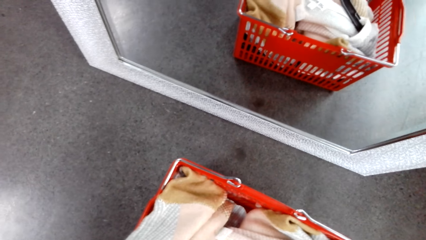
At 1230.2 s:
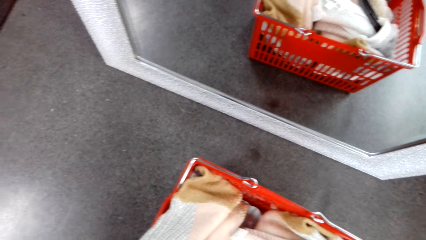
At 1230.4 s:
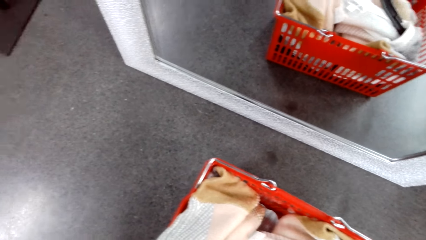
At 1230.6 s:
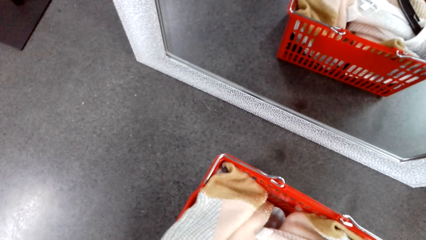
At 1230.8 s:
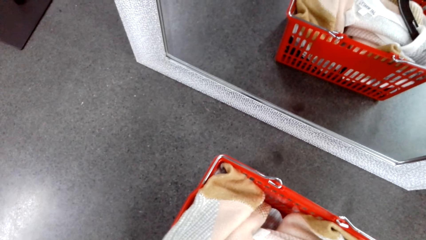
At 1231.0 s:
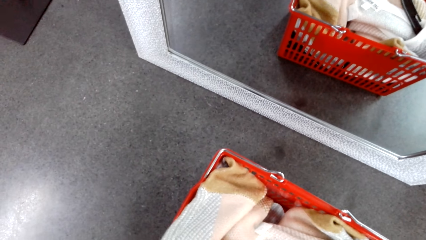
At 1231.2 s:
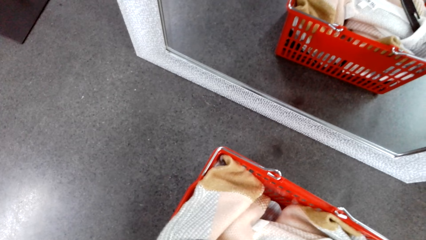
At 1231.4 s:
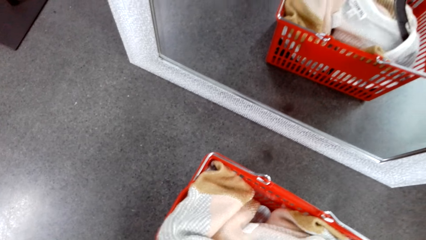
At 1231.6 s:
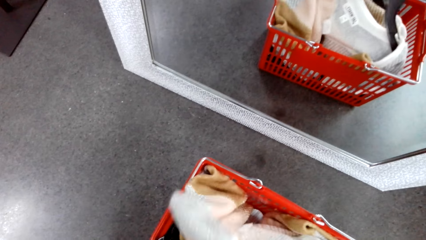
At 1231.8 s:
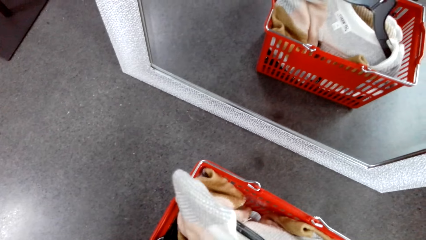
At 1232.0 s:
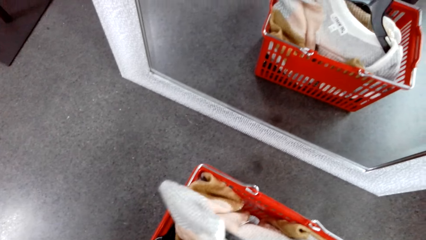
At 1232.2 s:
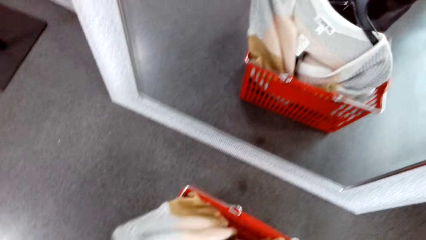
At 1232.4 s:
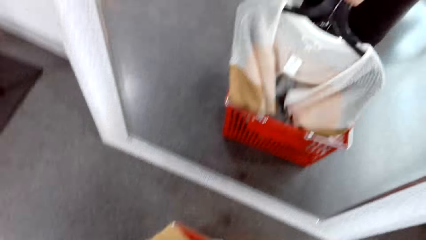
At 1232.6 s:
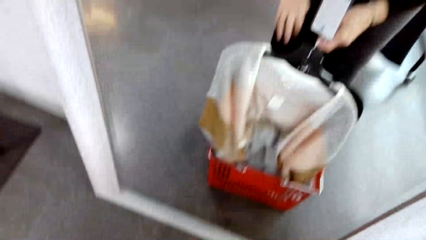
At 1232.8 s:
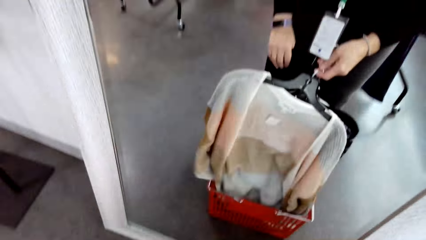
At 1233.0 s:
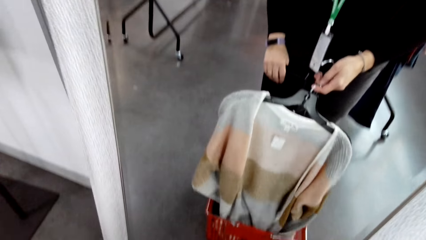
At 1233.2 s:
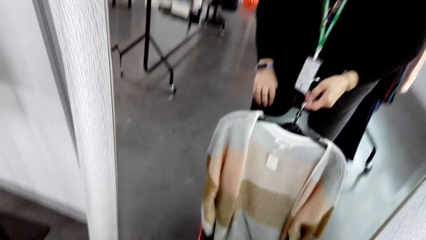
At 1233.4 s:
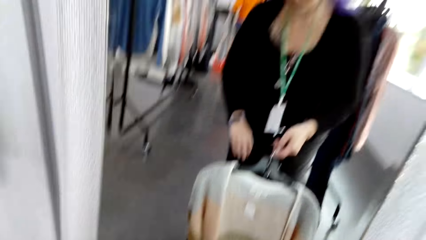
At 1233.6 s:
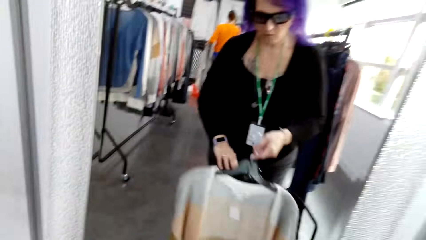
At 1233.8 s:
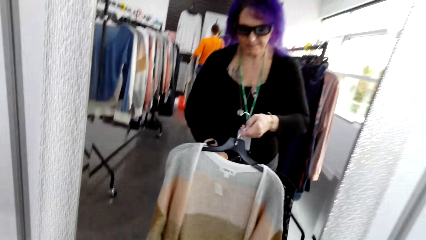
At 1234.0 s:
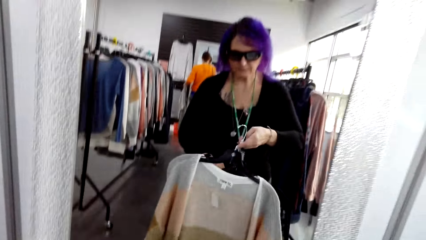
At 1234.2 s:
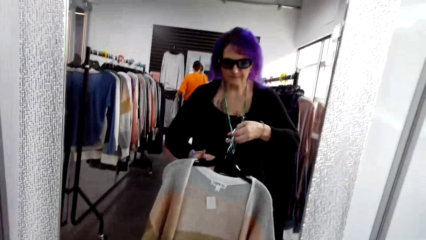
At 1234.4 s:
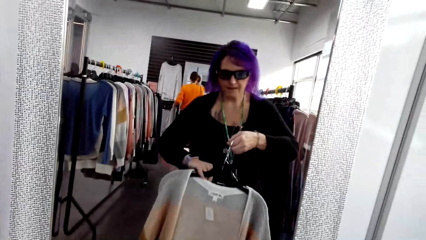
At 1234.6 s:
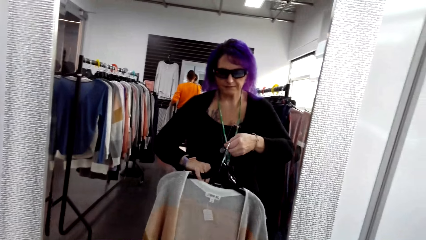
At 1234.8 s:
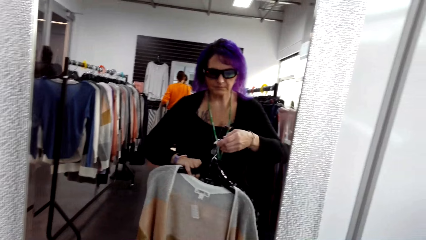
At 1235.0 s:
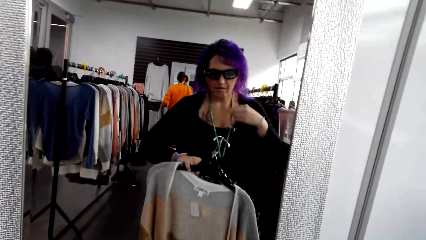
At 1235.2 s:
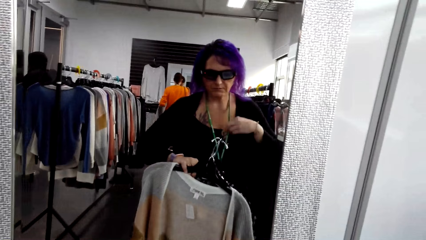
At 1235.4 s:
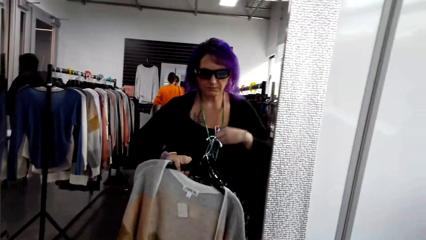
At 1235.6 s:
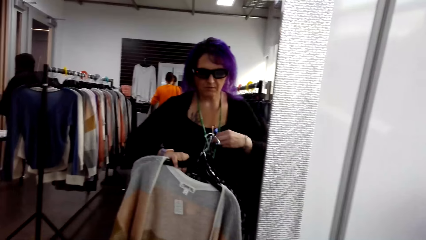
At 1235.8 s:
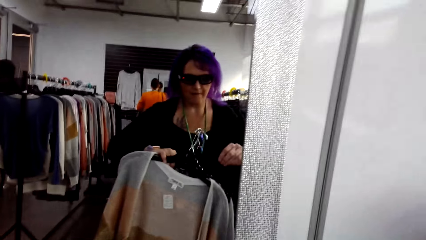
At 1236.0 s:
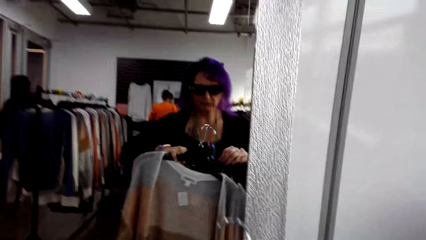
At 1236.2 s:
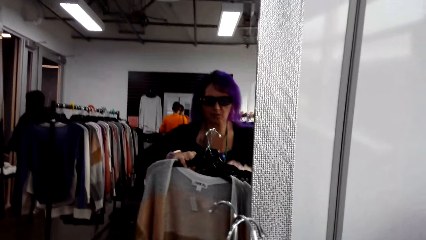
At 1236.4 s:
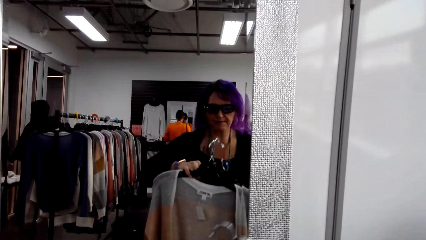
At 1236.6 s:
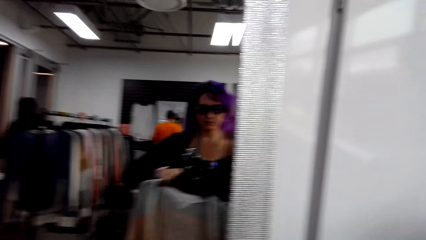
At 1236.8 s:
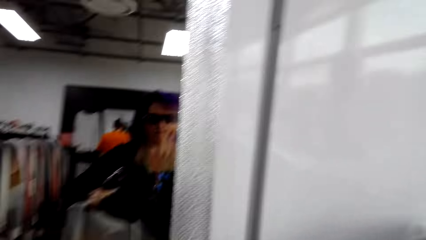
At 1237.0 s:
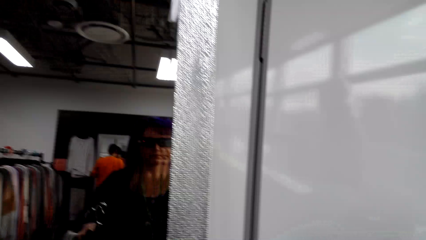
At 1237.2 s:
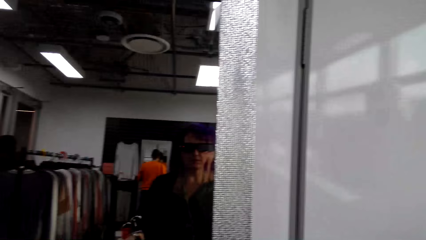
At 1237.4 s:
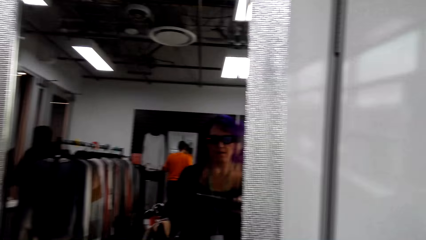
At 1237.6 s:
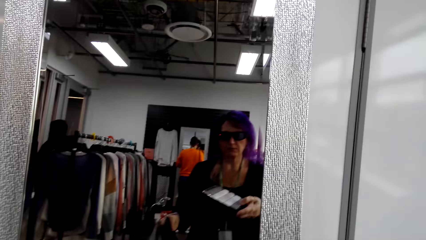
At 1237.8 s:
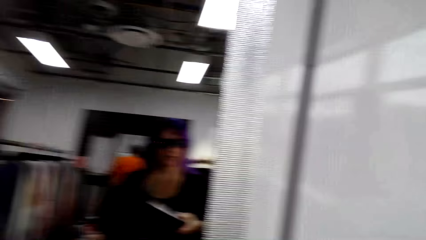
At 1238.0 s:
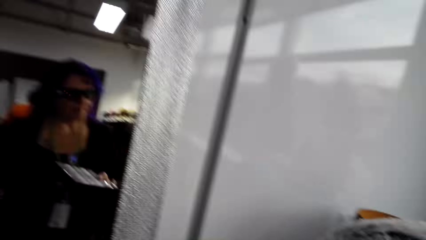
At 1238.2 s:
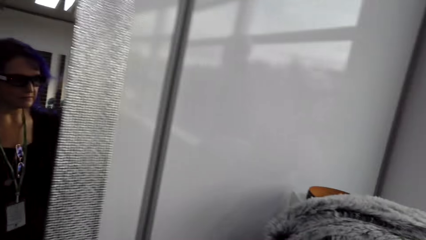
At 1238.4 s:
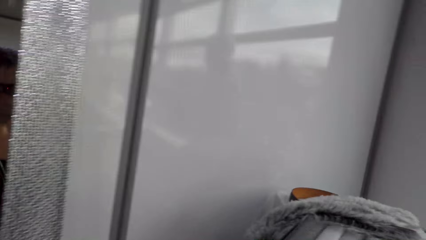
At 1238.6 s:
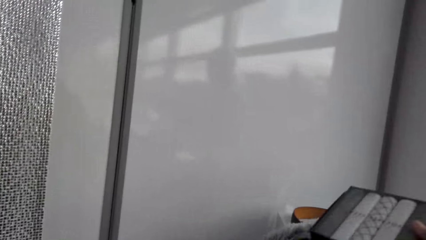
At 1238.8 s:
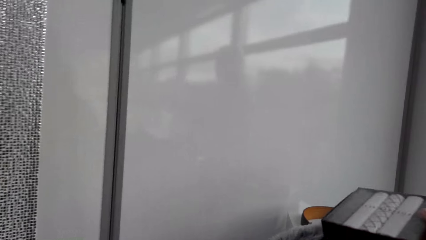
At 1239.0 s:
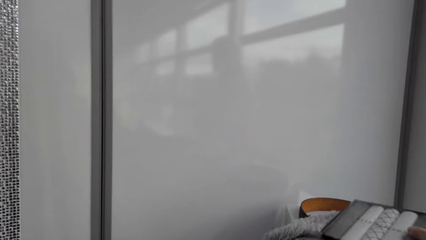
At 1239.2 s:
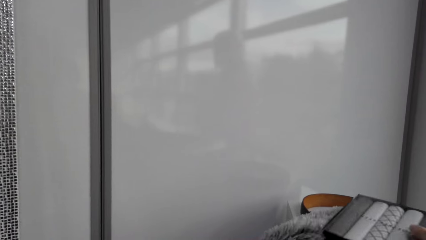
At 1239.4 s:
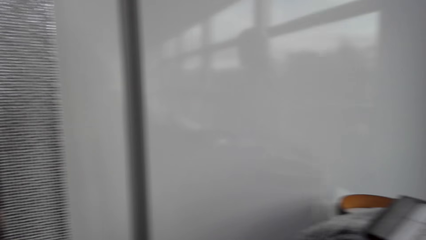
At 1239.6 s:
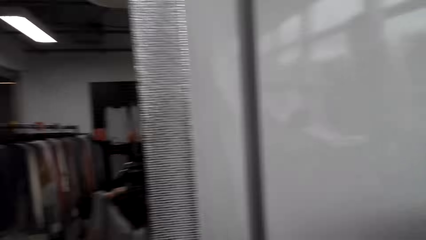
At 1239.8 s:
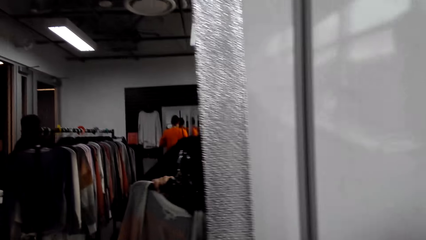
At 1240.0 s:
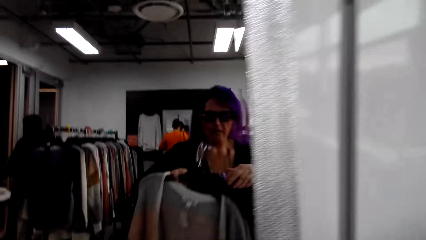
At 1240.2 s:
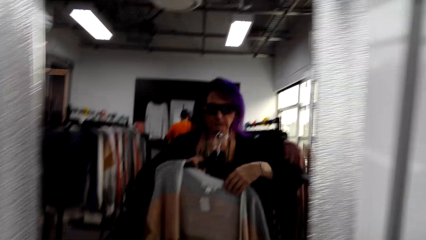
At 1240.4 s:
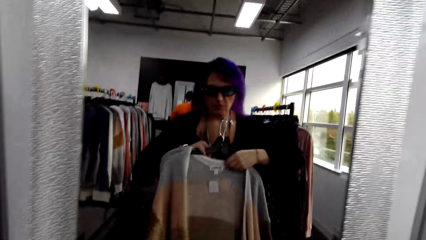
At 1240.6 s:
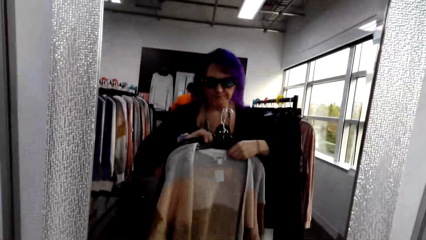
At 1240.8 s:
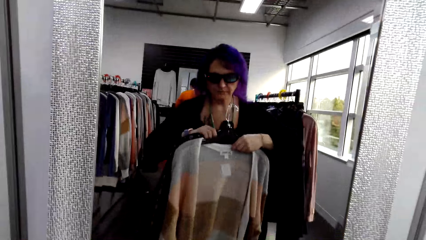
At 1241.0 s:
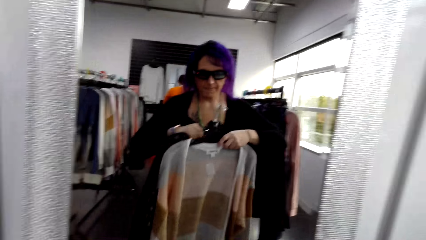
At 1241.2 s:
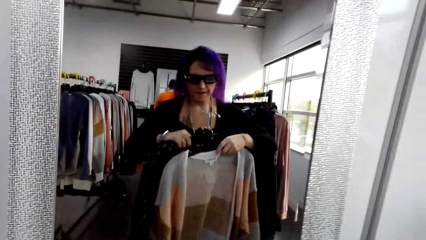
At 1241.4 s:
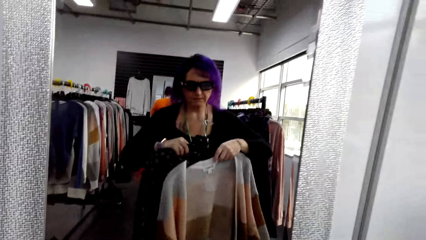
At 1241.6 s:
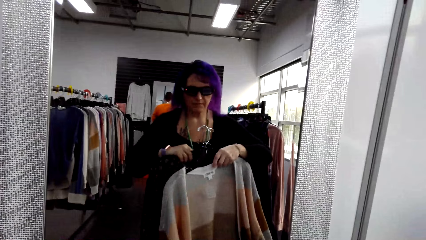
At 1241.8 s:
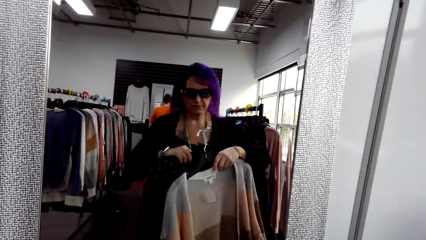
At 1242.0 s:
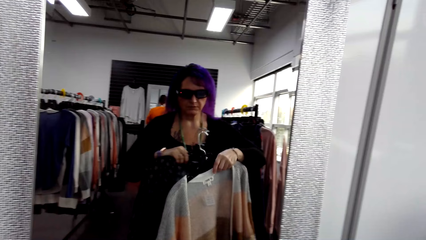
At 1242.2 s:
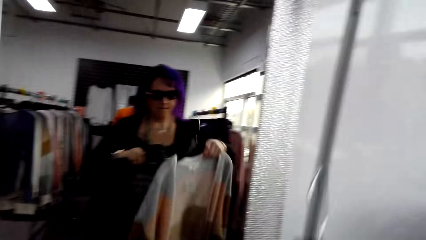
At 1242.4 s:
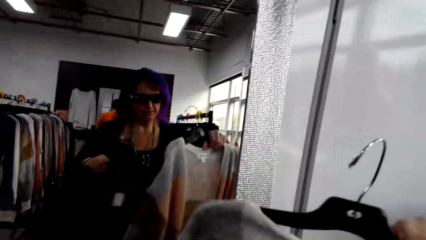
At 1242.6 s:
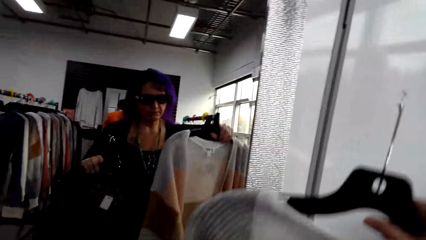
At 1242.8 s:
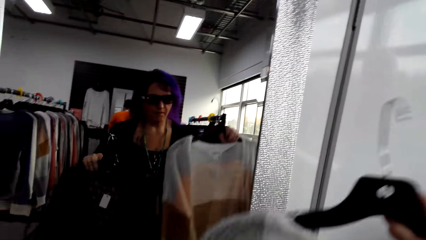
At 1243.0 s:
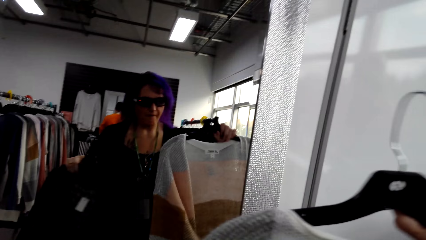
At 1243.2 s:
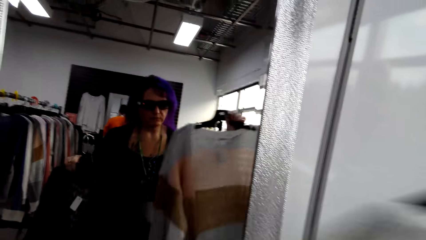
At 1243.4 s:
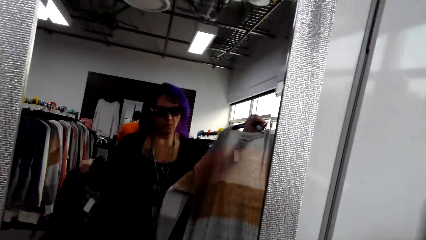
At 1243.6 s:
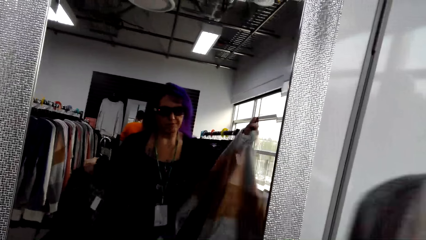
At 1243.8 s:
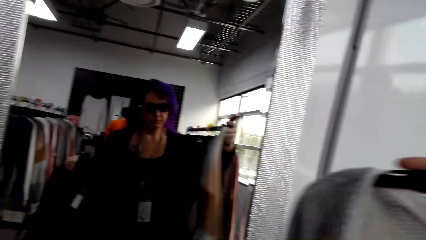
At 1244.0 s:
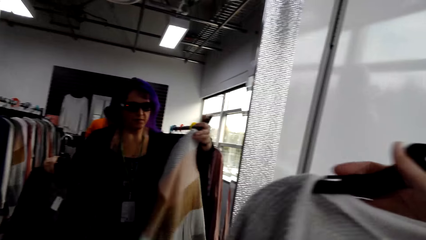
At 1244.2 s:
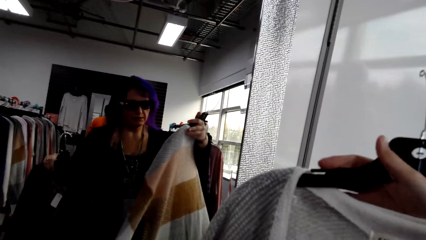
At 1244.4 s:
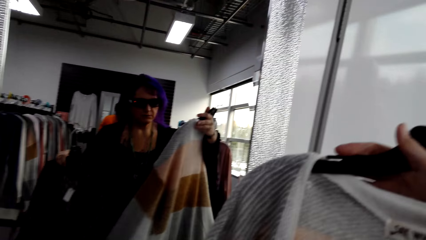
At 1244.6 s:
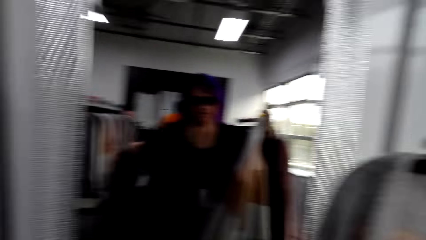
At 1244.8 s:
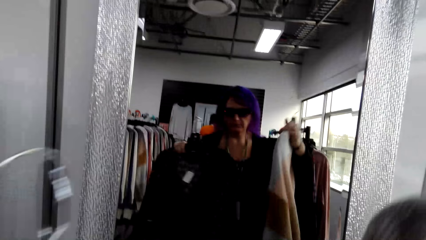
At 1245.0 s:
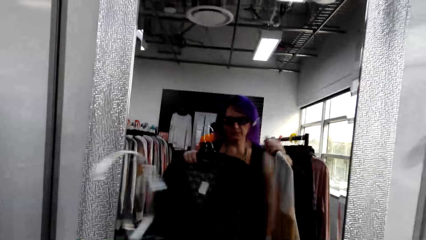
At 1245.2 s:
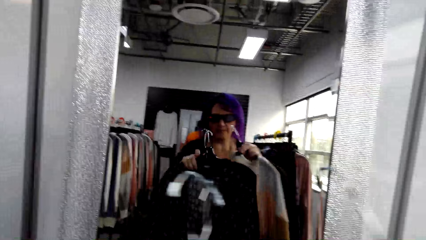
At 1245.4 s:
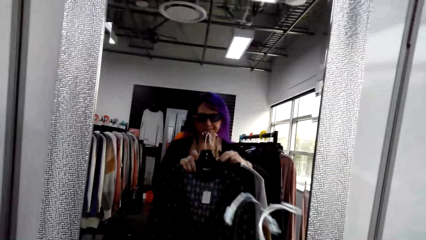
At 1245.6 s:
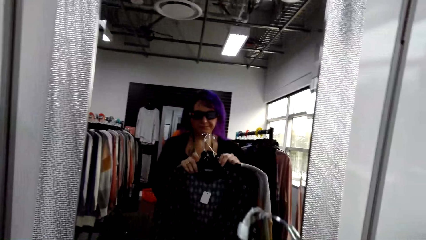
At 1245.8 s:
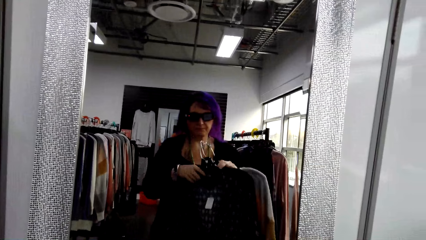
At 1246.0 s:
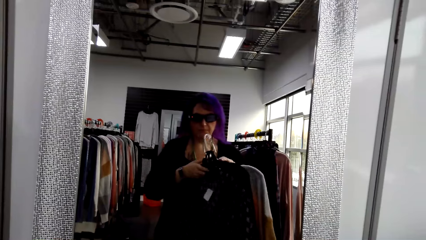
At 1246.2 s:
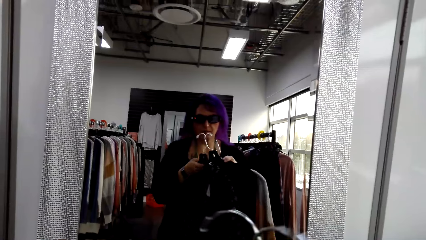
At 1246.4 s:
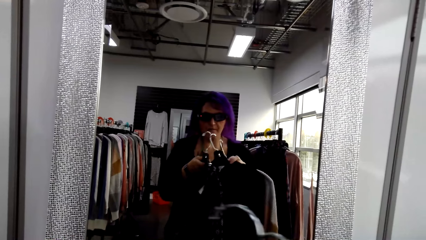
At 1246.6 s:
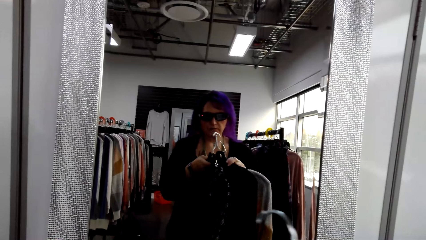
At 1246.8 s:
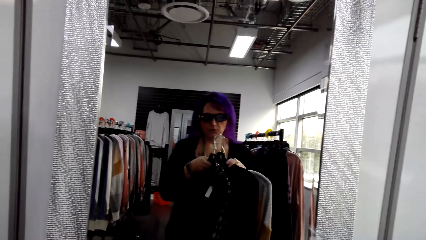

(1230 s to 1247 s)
The camera wearer picks up a sweater or clothes in the basket. They adjust the clothes. They adjust something. They put the object on the scarf. They view the clothes. They lift up the sweater tops.
